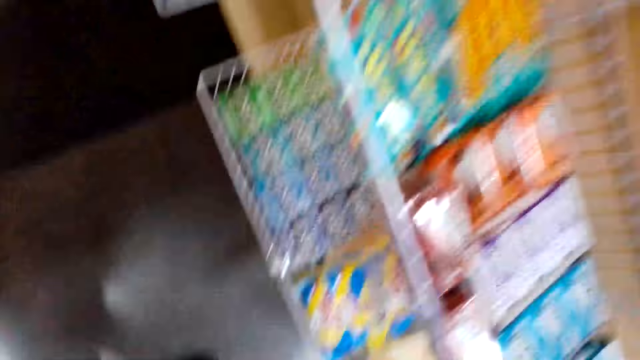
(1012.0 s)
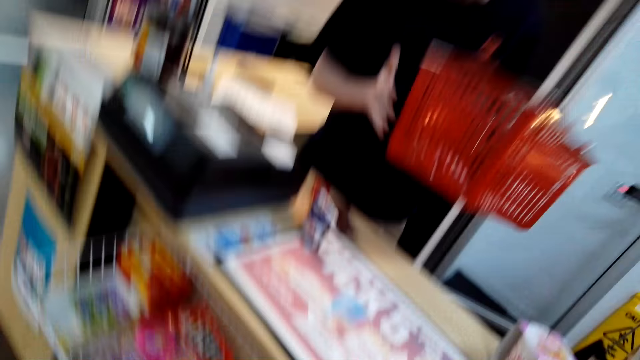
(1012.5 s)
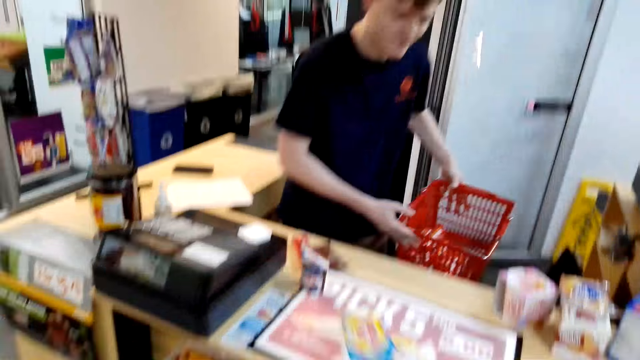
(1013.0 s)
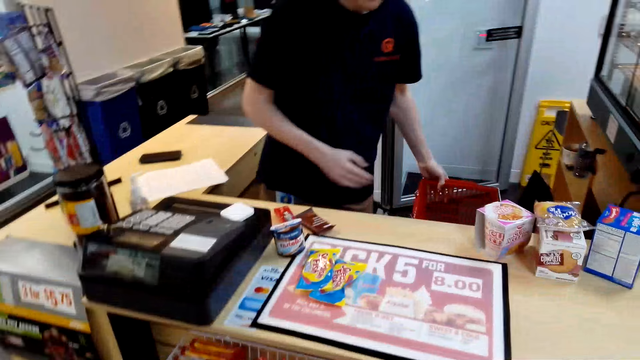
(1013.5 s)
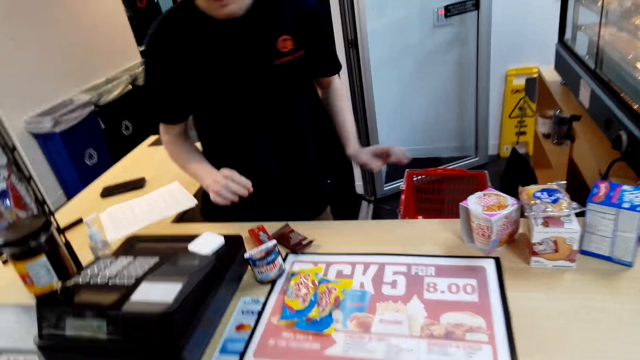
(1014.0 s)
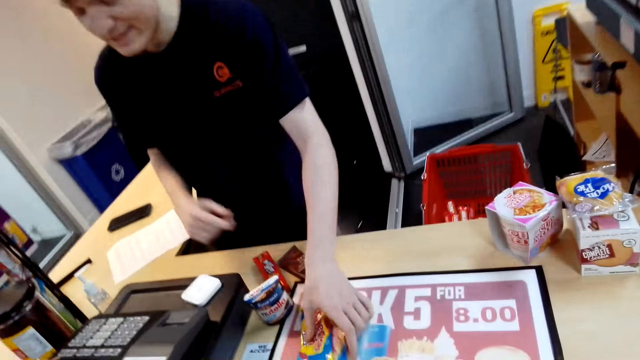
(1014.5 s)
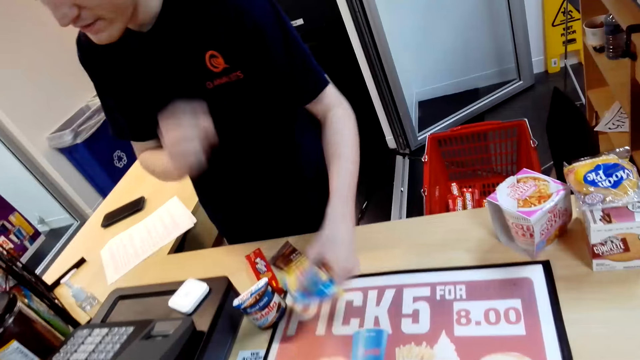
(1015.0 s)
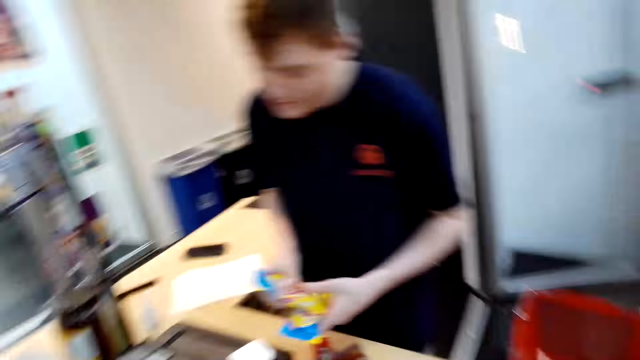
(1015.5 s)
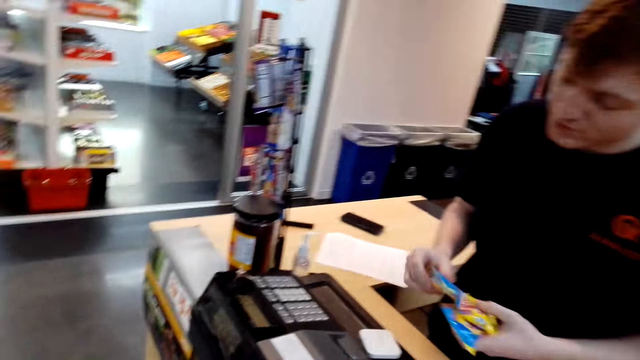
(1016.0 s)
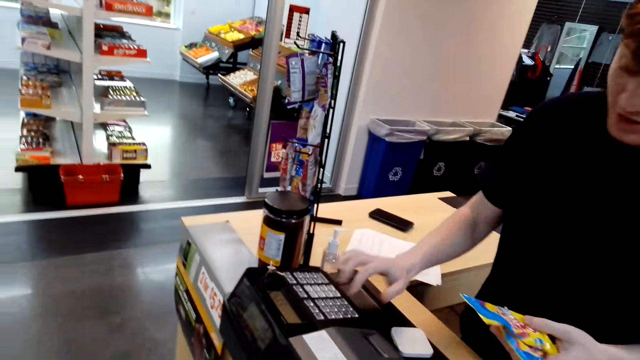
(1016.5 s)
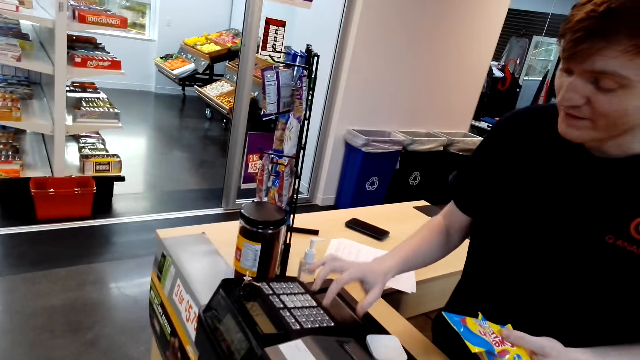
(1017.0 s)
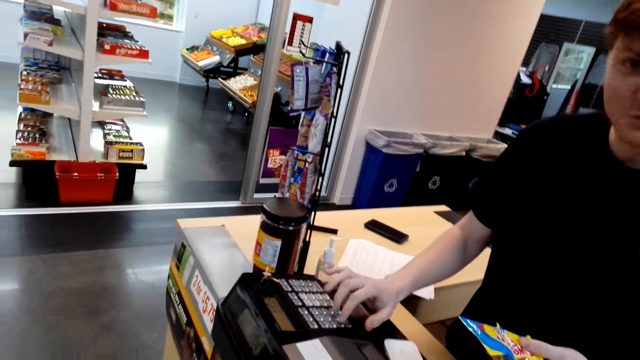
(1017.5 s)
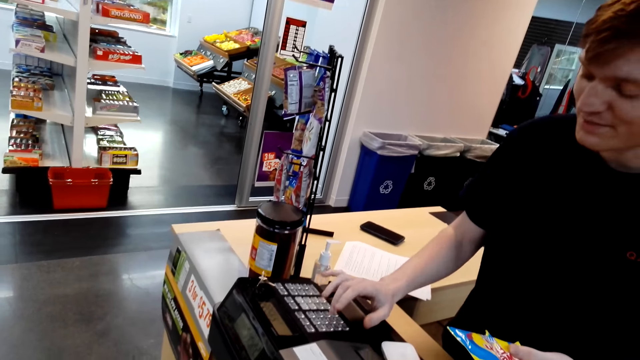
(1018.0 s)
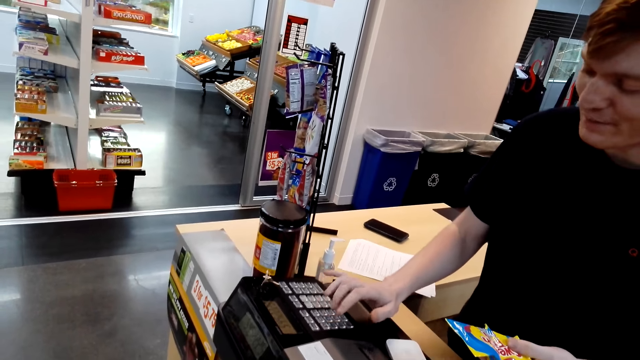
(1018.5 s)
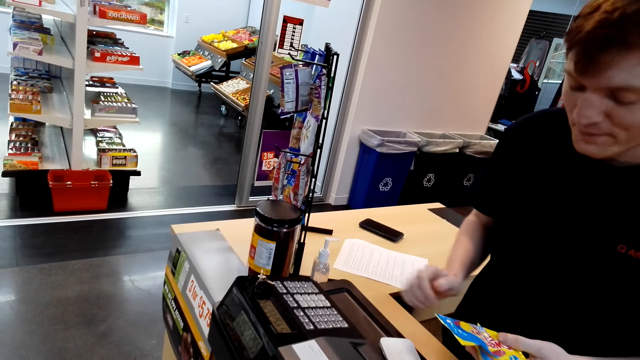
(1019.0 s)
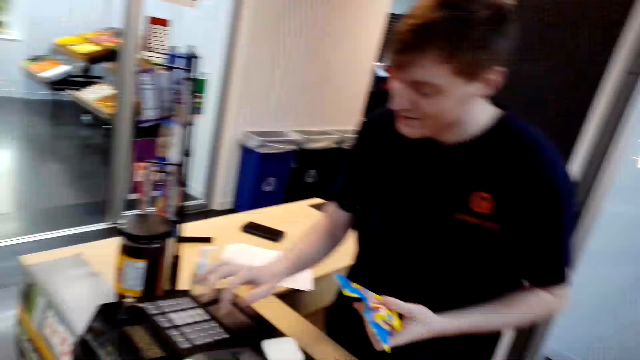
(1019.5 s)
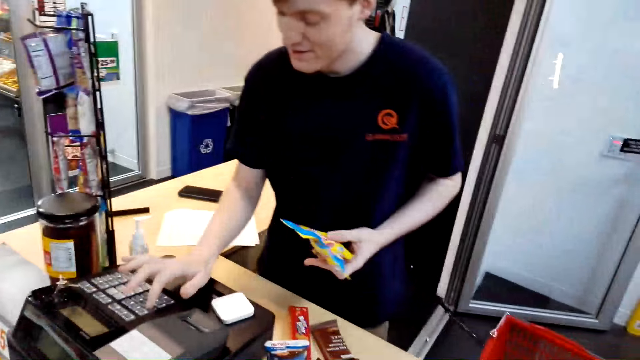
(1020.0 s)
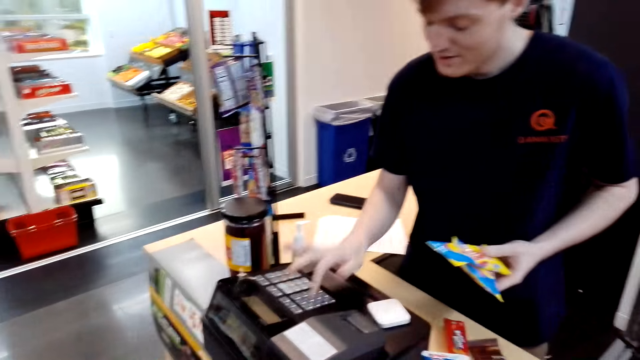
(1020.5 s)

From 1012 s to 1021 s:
The camera wearer places the candies on the table and speaks. The cashier puts the tray down, picks up the candies on the table and speaks to the camera wearer. The cashier records the candies details in the cash register and uses the cashier machine.

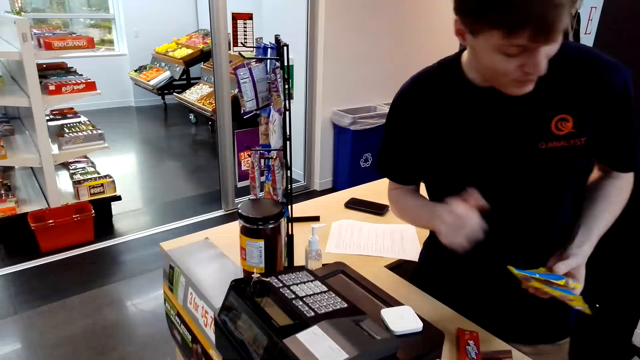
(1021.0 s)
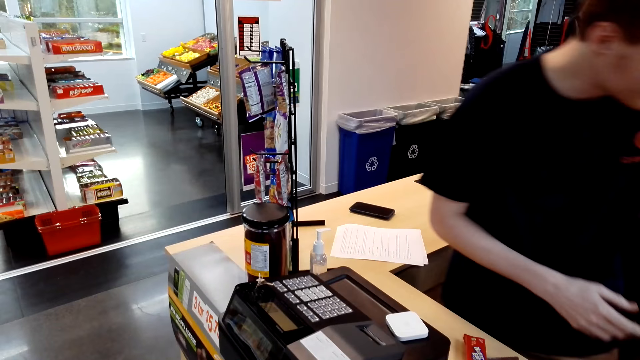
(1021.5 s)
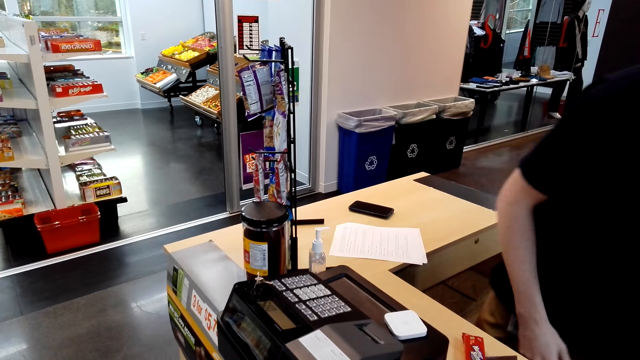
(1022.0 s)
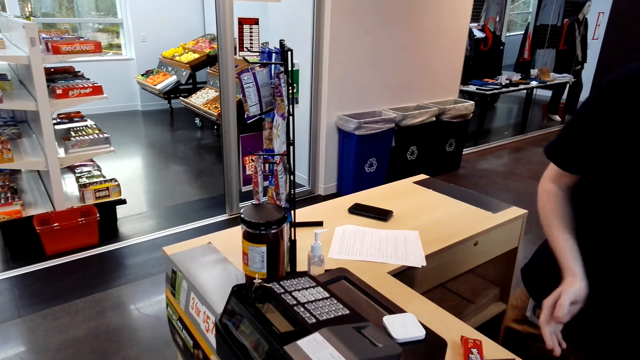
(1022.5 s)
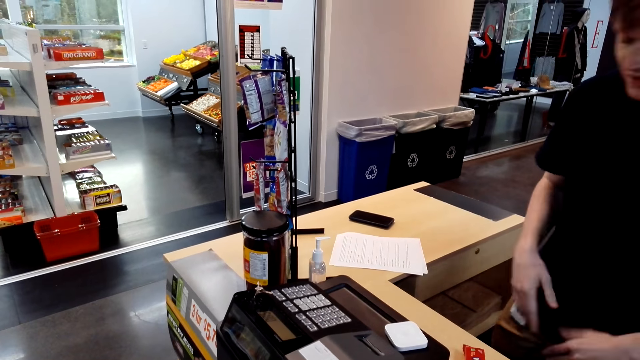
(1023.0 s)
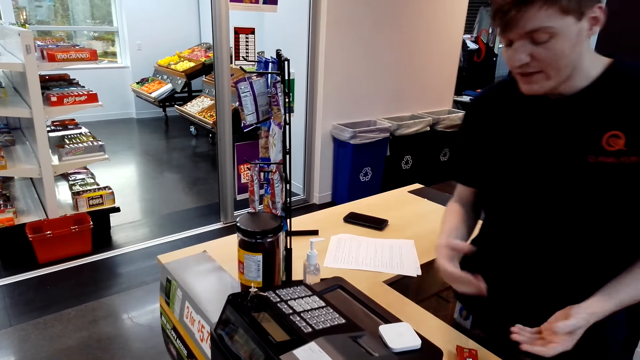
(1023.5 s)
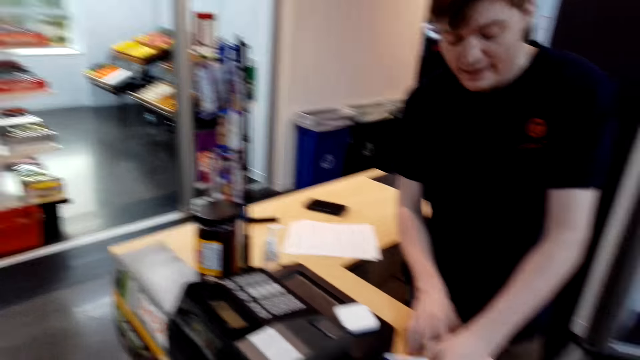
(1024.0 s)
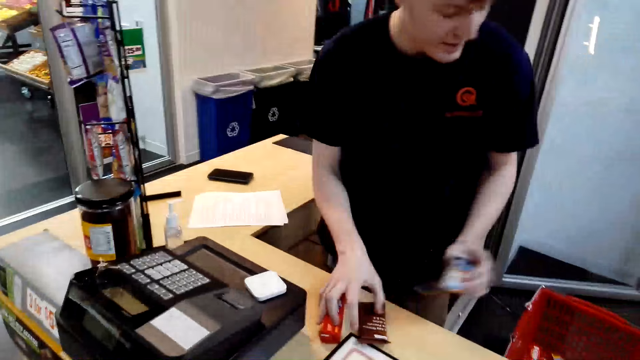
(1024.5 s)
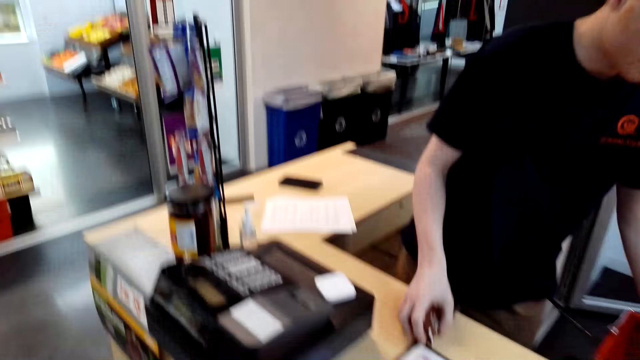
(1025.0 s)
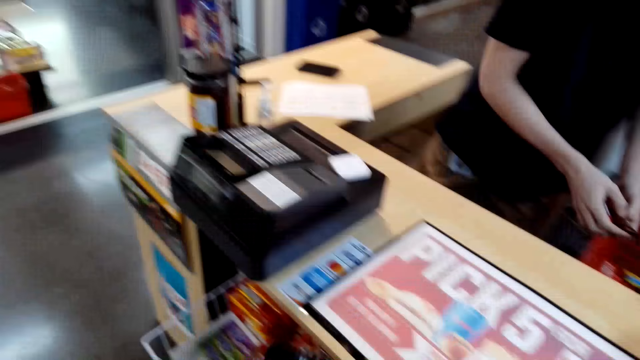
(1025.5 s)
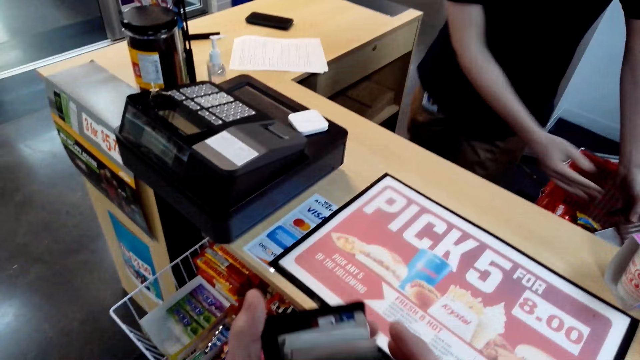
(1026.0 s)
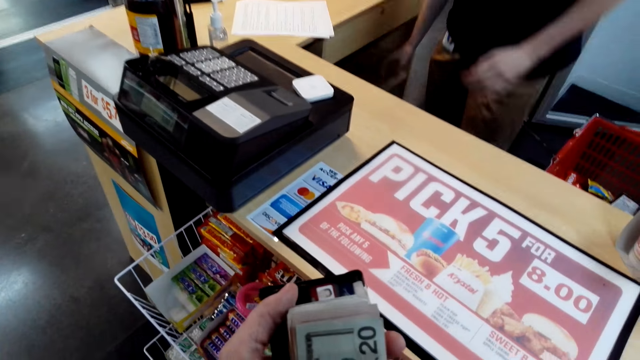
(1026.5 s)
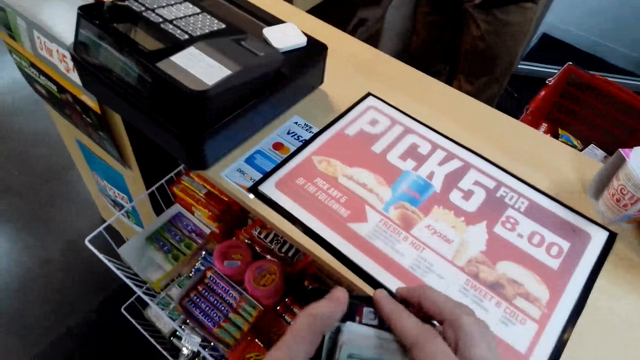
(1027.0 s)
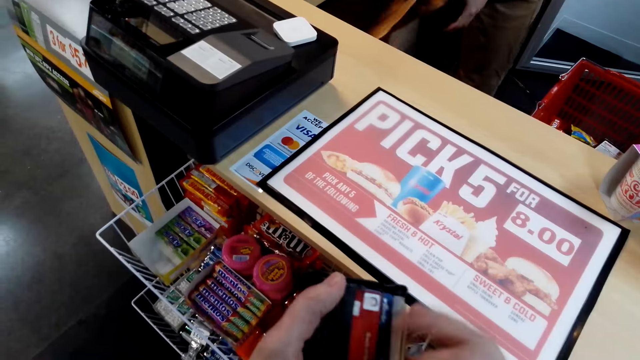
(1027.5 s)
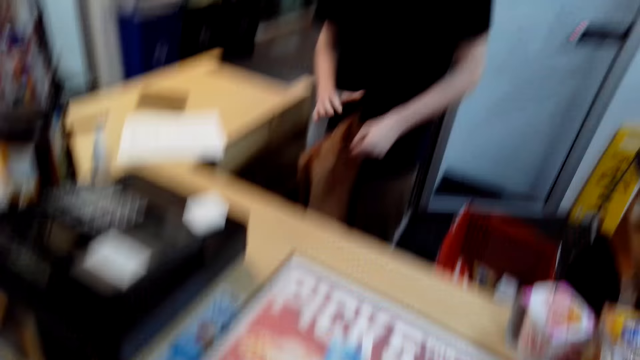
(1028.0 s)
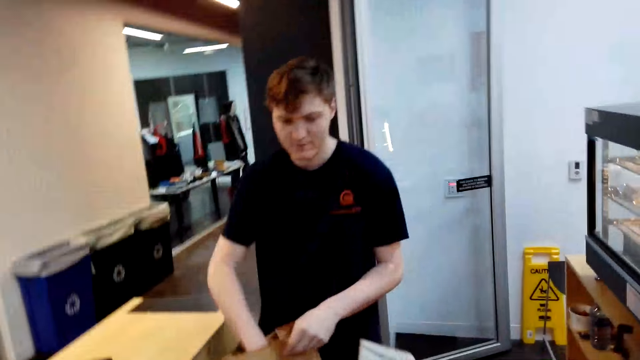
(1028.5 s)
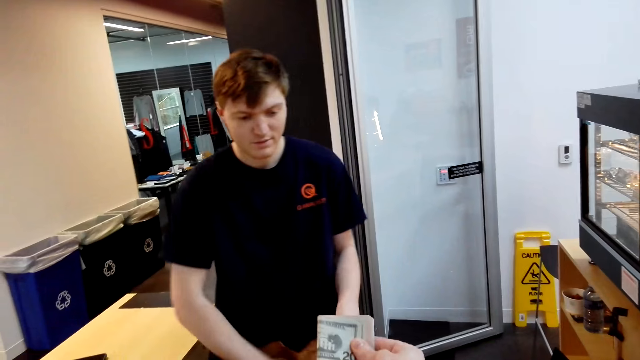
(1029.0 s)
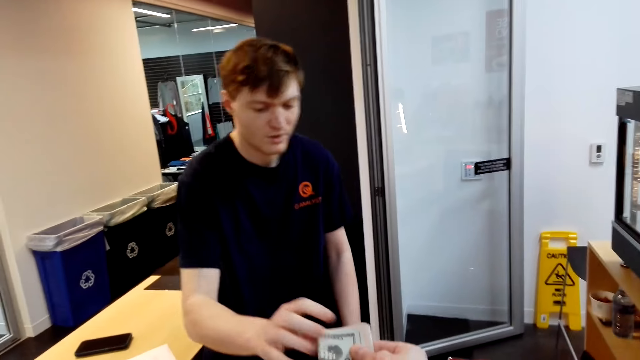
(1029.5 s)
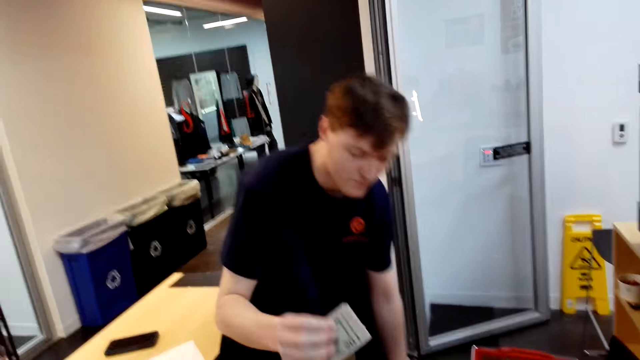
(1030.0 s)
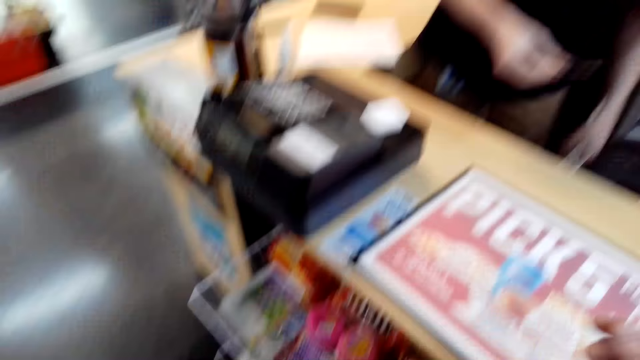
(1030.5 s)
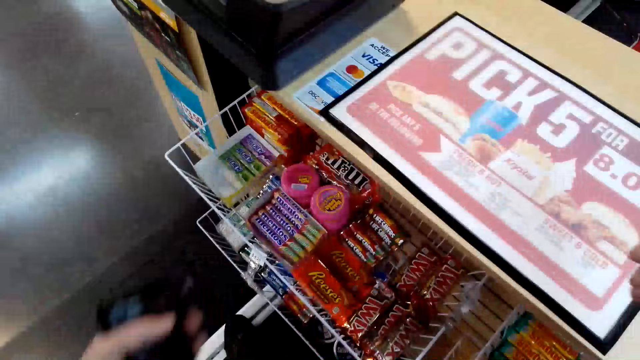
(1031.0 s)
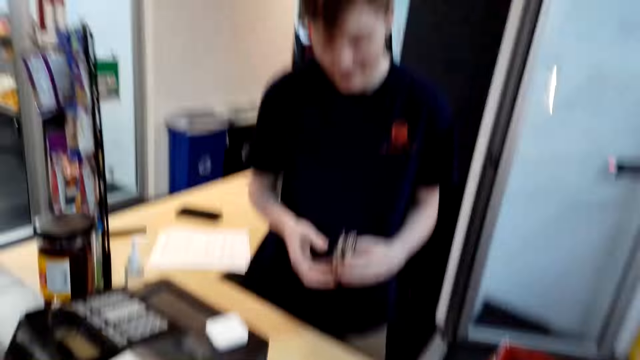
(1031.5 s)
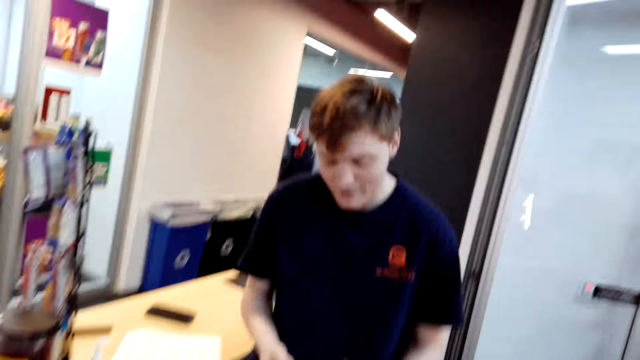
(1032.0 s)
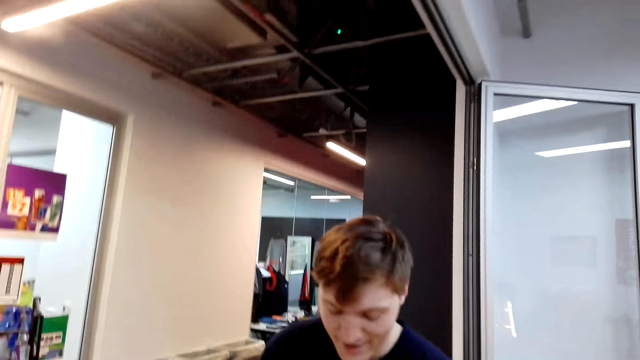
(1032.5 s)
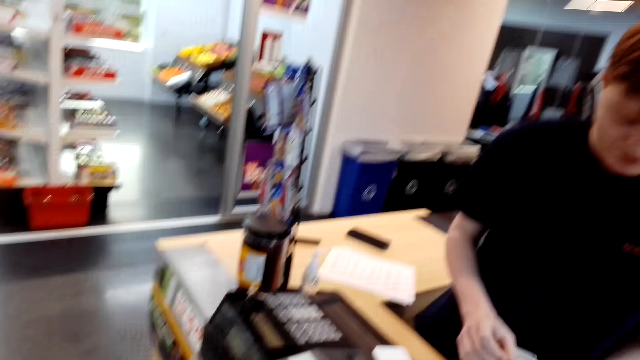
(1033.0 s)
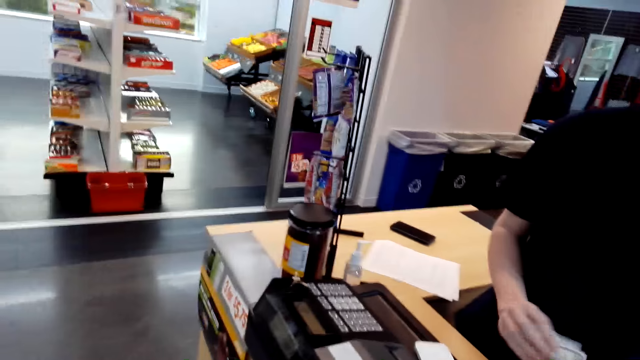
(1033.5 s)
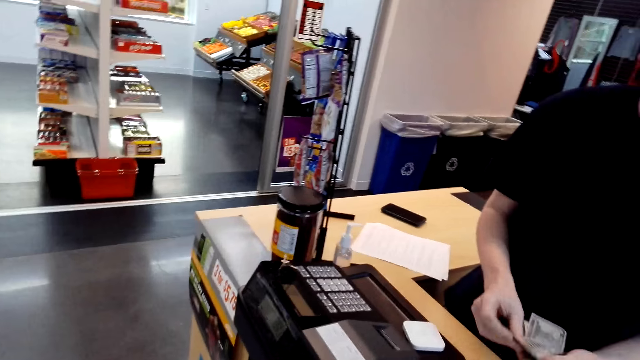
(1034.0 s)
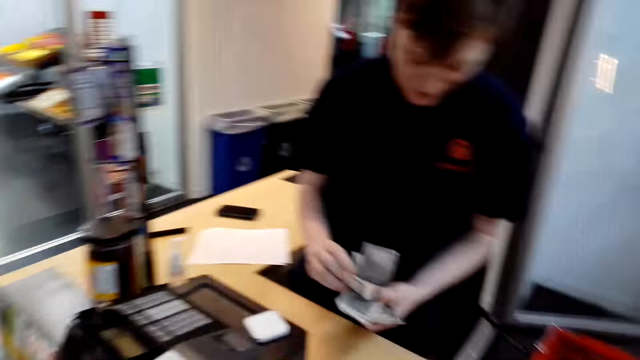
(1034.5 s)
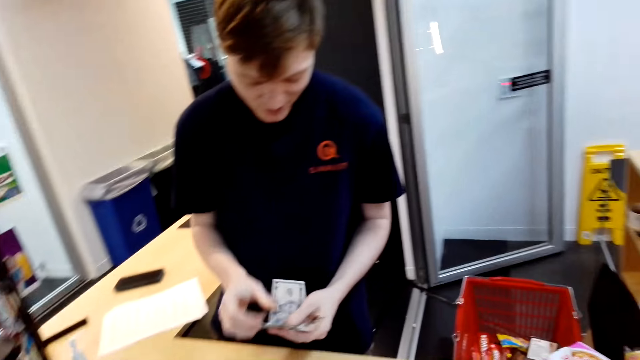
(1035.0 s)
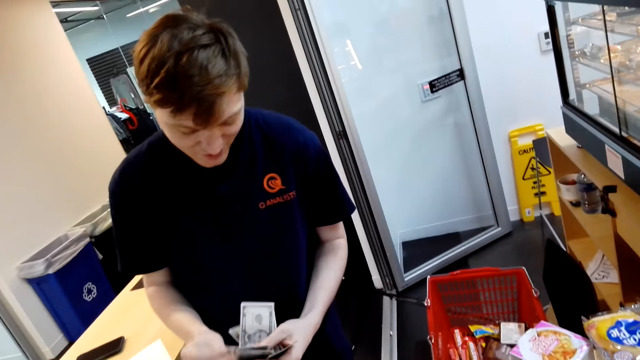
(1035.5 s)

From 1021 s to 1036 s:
The cashier puts the packet of something in the tray, takes the packets of snacks, puts the packet of something in the tray and places items on the table in the shopping basket. The camera wearer holds the cash. They speak with the cashier and open the wallet. The cashier takes the packet. The camera wearer gives cash to the cashier. The cashier takes the cash from the camera wearer, speaks to the camera wearer and moves the cash on the hand. The camera wearer speaks with the cashier. The cashier counts money.
